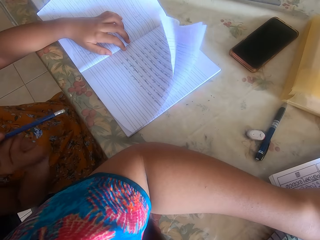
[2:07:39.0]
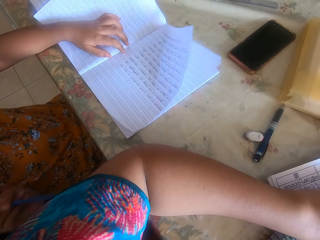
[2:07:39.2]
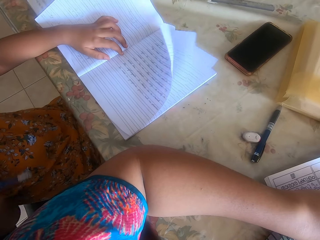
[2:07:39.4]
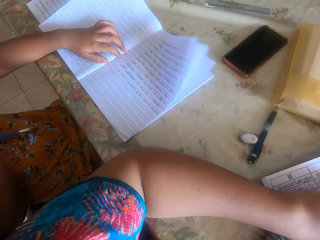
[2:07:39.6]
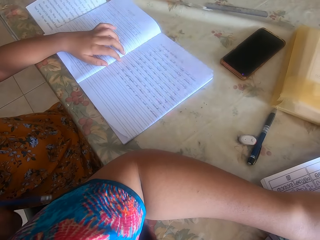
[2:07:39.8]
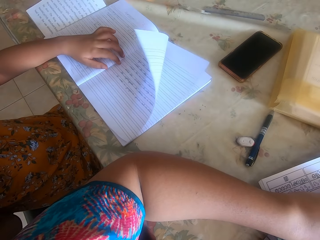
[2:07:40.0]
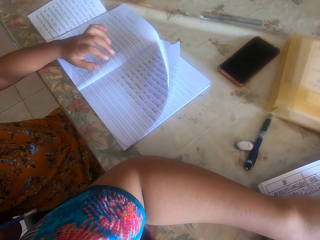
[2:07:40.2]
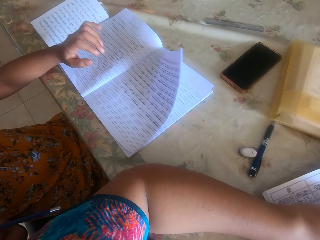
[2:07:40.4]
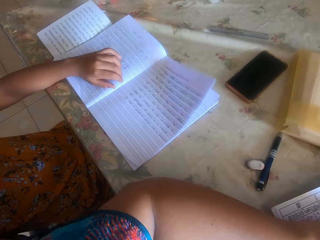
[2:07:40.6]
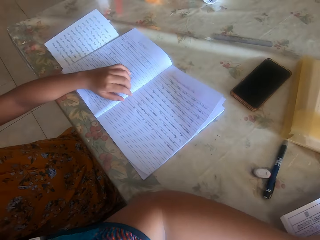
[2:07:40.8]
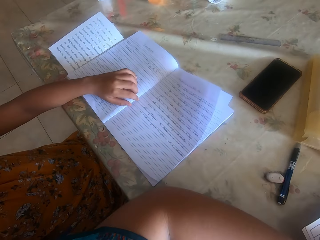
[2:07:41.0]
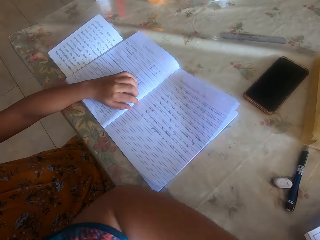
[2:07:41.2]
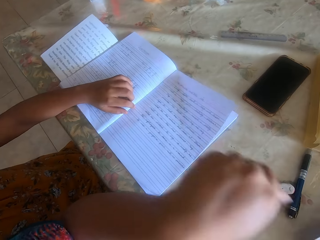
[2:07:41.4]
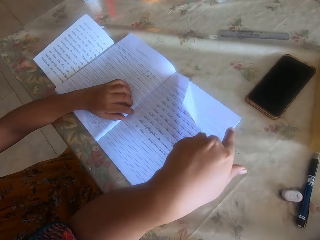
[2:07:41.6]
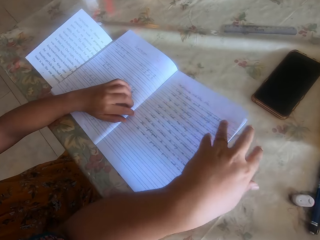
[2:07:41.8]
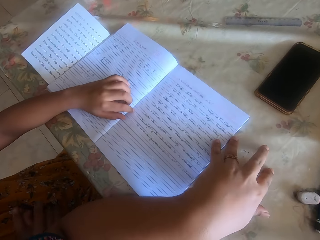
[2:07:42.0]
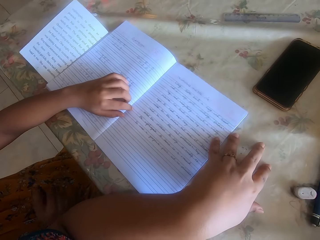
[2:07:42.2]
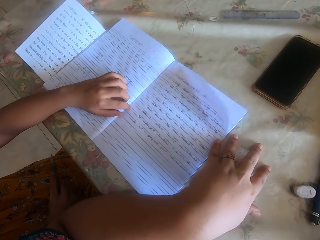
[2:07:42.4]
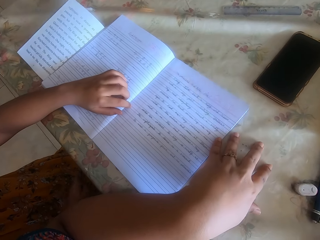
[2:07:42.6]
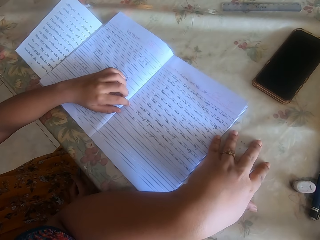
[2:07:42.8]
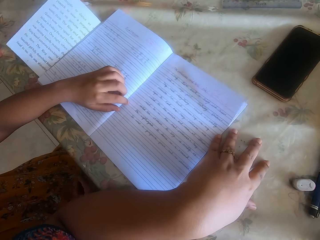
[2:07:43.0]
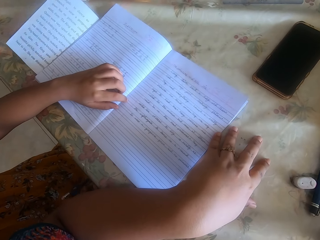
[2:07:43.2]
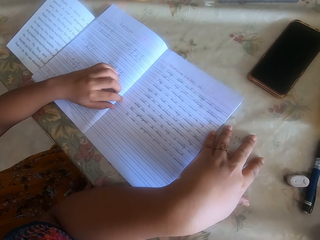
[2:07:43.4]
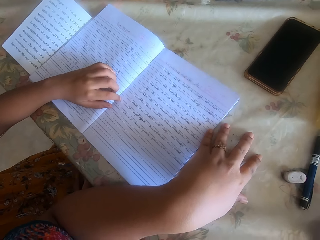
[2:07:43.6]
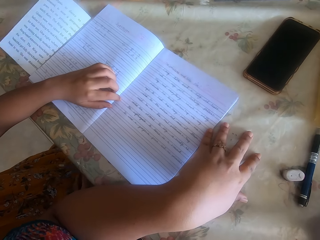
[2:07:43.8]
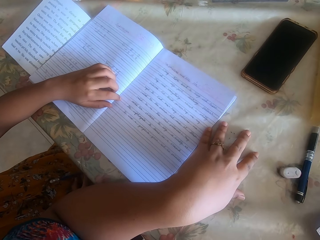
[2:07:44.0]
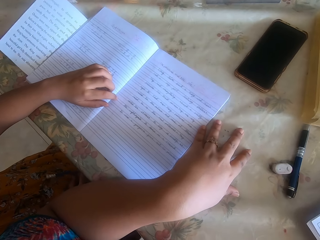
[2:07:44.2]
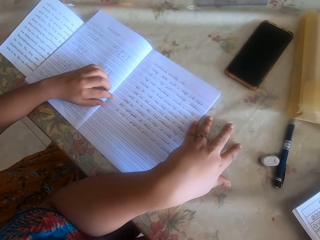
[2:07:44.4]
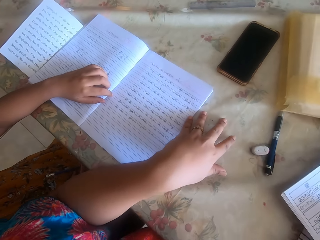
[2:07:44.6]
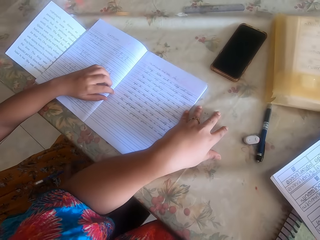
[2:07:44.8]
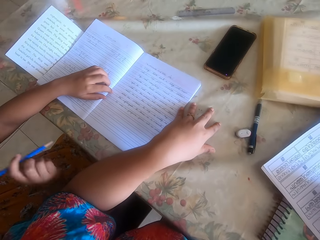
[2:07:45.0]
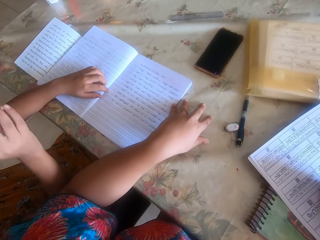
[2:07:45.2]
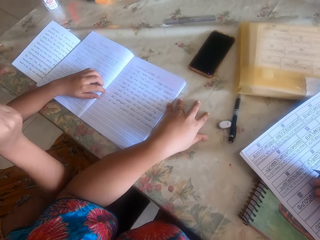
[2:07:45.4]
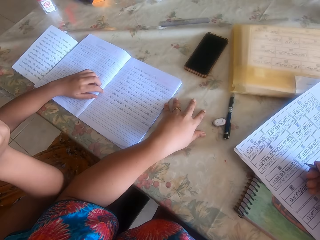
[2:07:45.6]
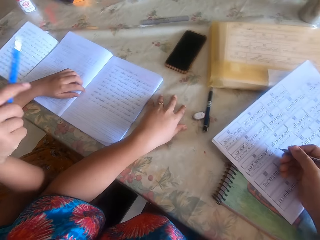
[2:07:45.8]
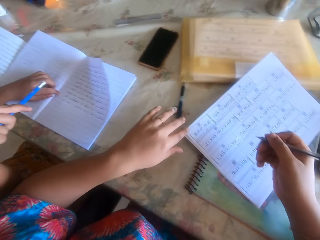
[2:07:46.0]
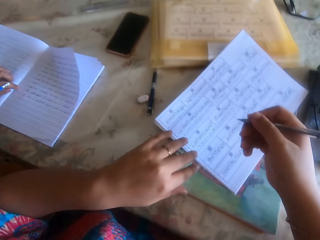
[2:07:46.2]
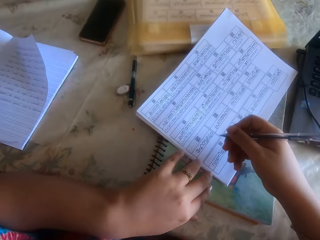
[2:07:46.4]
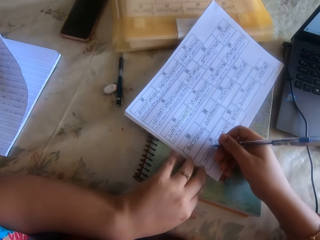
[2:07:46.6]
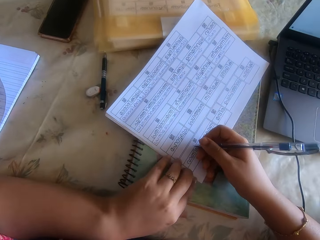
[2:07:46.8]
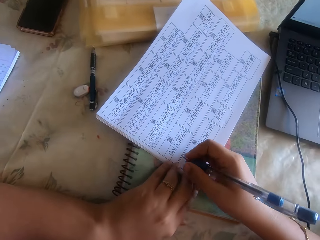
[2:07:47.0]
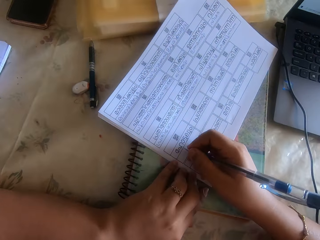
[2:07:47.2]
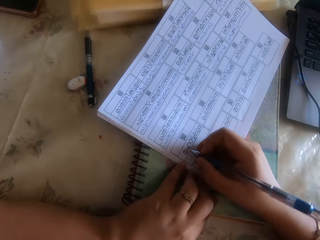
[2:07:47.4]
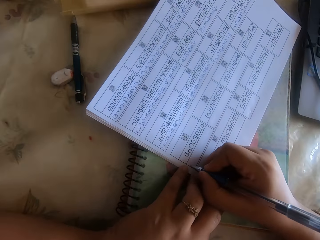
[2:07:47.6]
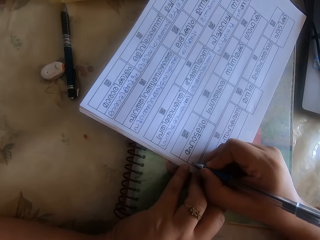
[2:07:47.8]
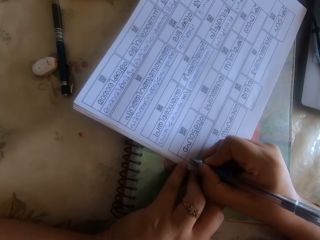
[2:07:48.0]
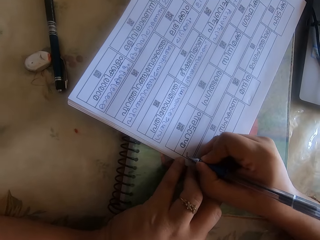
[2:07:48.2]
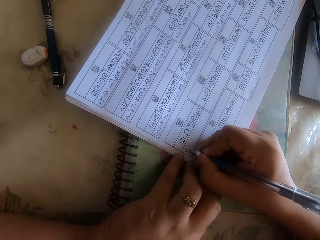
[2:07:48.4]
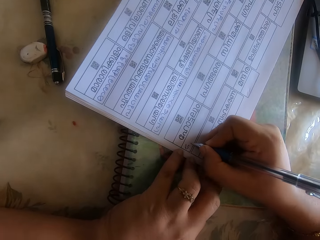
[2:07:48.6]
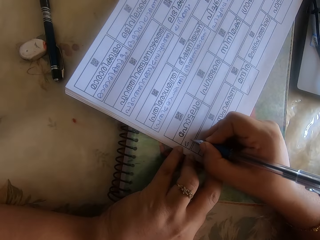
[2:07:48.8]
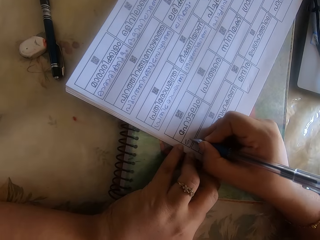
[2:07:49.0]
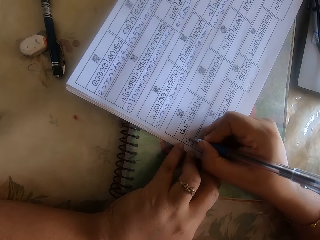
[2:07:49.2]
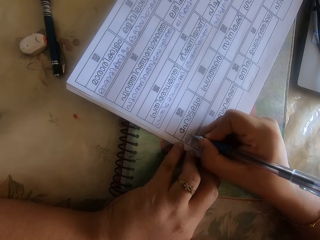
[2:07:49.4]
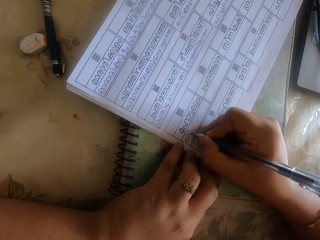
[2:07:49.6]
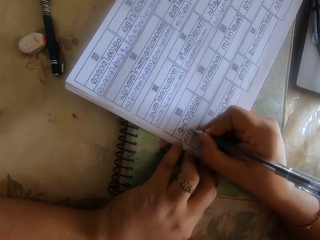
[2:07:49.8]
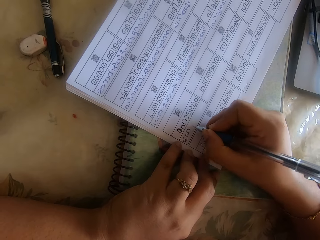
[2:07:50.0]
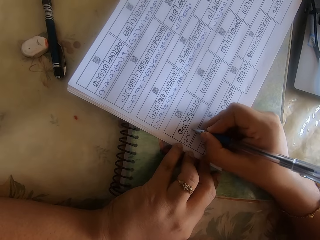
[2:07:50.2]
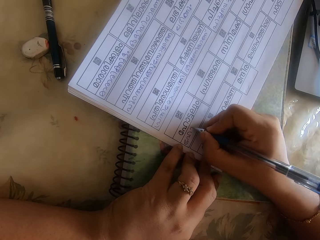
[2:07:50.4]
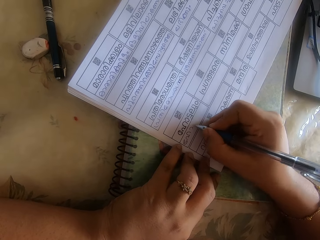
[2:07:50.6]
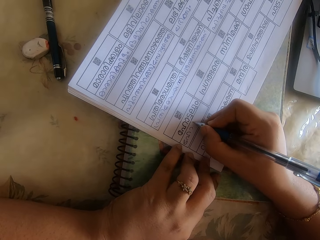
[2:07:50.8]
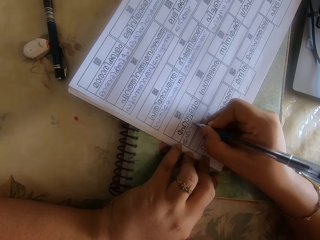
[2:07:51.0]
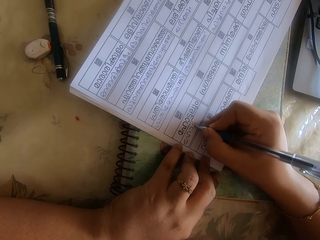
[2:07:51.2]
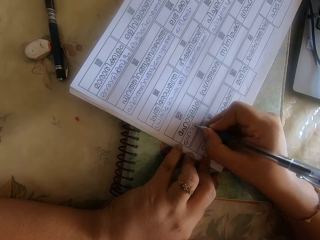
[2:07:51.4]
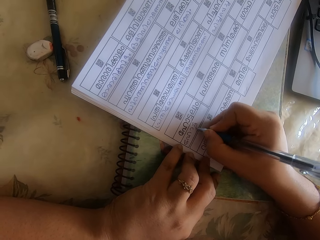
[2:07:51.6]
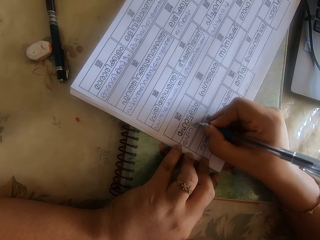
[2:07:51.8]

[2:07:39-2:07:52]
The baby talks to the camera wearer. The camera wearer touches the baby's book on the table with her left hand. She talks to the baby. The baby talks to the camera wearer. The camera wearer holds the sheet of paper on the table with her left hand. She writes on the sheet of paper with the pen in her right hand.

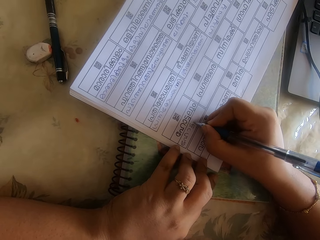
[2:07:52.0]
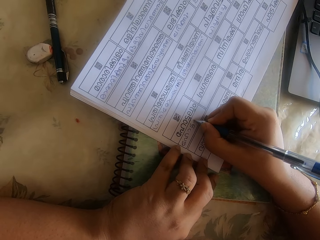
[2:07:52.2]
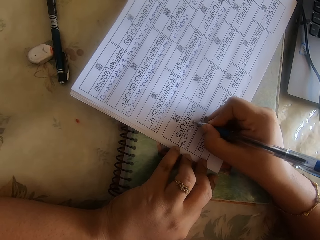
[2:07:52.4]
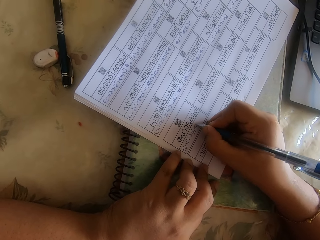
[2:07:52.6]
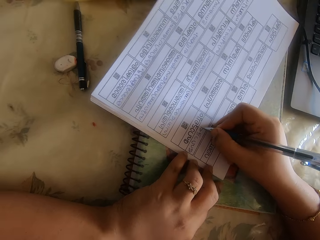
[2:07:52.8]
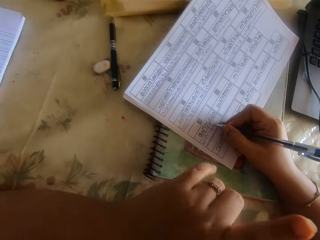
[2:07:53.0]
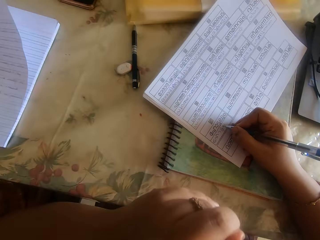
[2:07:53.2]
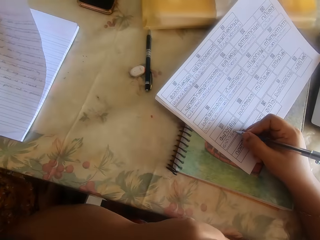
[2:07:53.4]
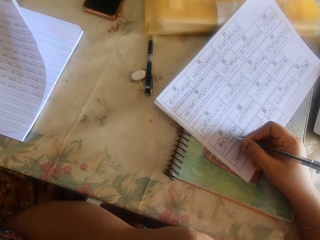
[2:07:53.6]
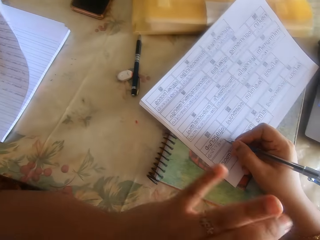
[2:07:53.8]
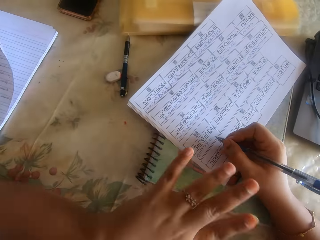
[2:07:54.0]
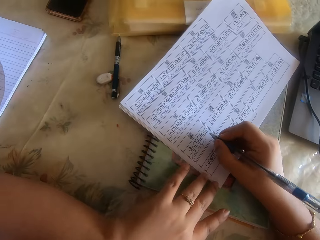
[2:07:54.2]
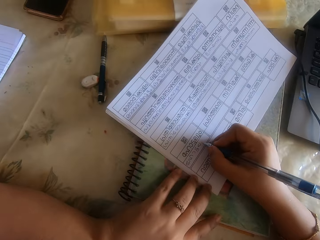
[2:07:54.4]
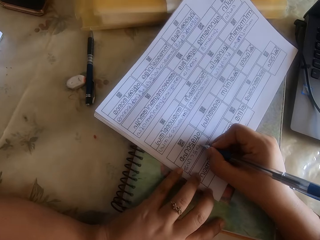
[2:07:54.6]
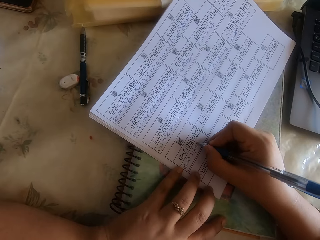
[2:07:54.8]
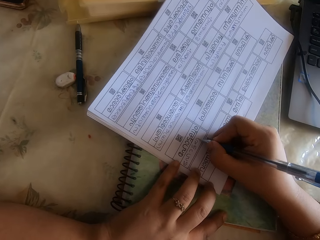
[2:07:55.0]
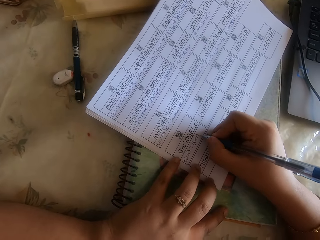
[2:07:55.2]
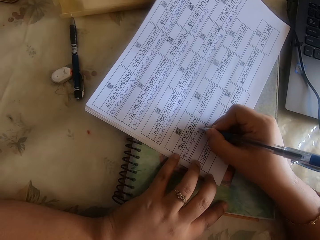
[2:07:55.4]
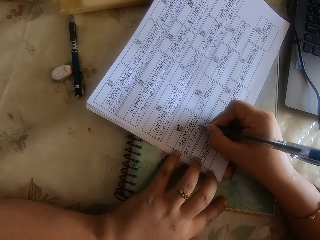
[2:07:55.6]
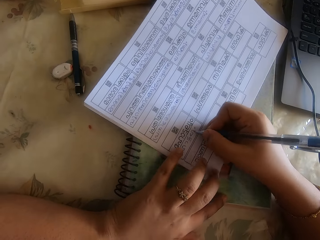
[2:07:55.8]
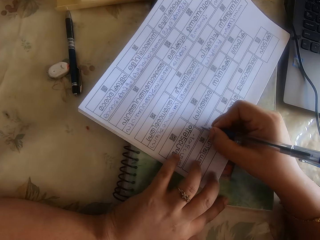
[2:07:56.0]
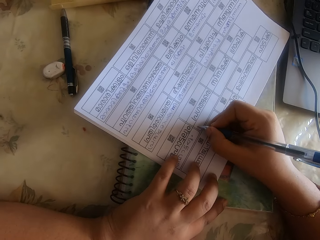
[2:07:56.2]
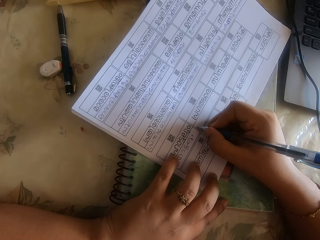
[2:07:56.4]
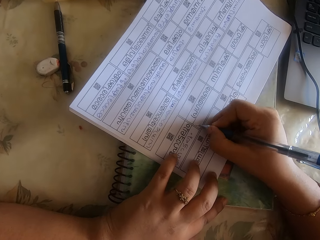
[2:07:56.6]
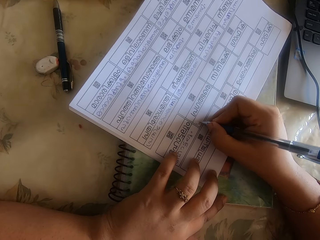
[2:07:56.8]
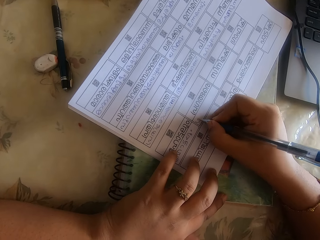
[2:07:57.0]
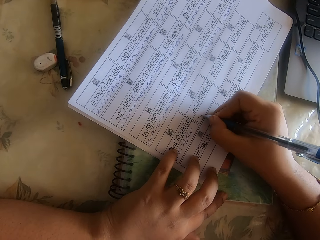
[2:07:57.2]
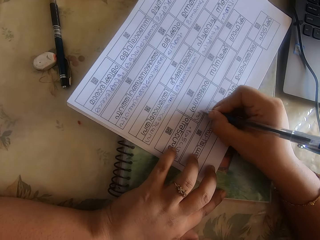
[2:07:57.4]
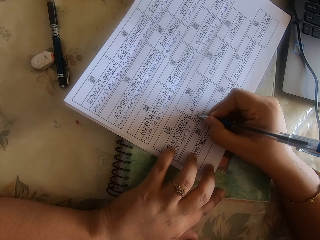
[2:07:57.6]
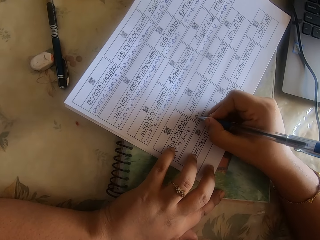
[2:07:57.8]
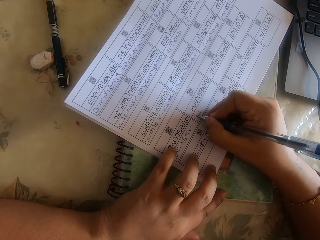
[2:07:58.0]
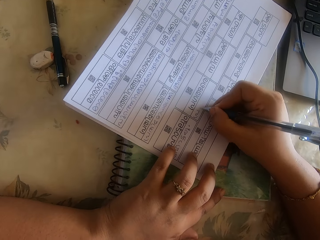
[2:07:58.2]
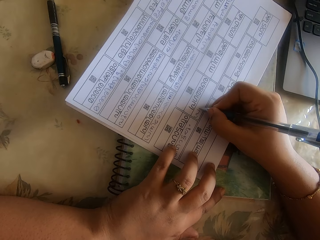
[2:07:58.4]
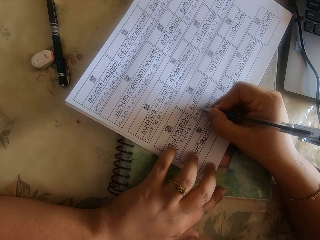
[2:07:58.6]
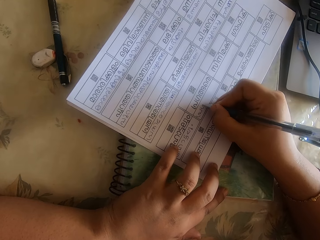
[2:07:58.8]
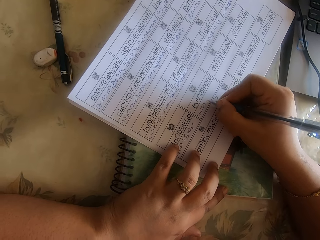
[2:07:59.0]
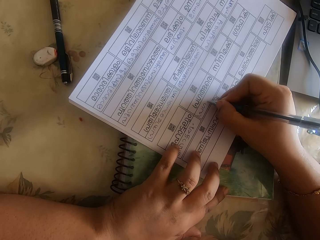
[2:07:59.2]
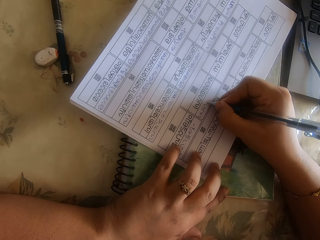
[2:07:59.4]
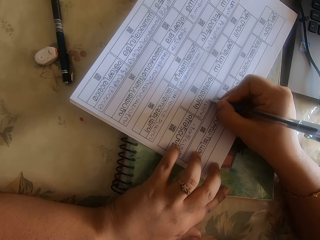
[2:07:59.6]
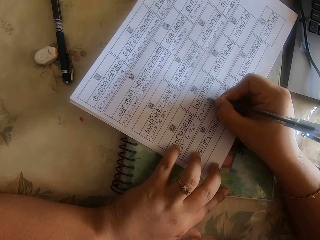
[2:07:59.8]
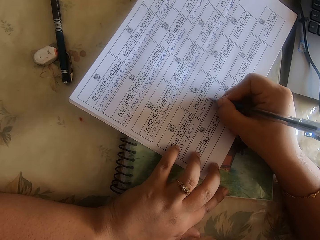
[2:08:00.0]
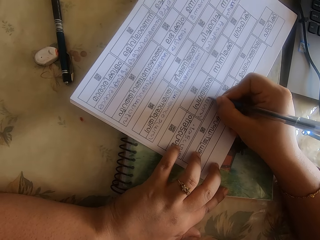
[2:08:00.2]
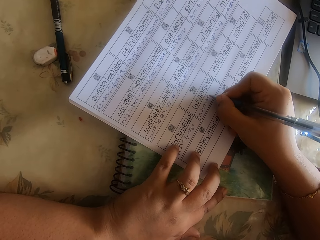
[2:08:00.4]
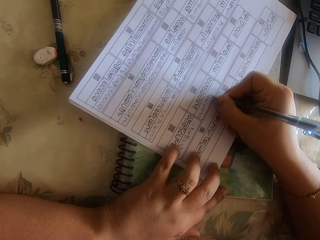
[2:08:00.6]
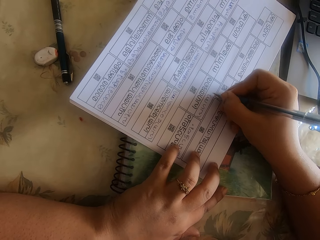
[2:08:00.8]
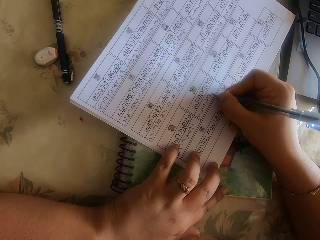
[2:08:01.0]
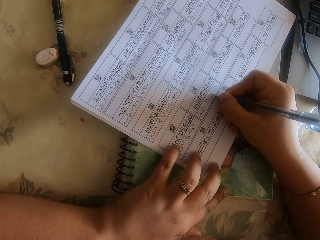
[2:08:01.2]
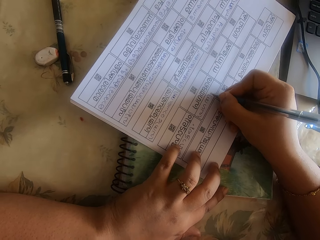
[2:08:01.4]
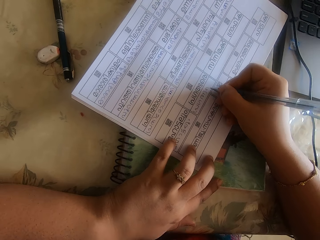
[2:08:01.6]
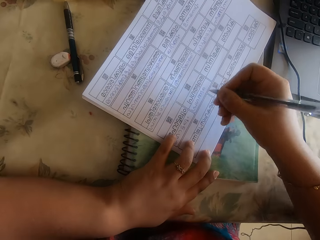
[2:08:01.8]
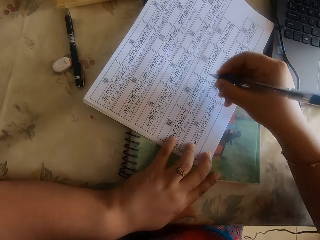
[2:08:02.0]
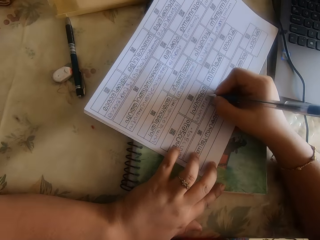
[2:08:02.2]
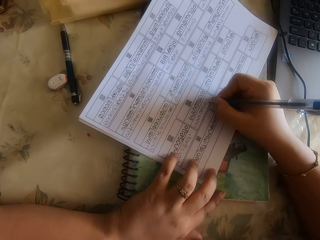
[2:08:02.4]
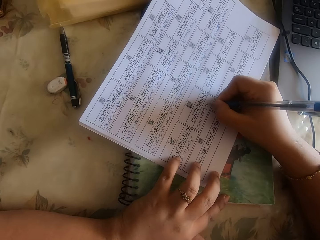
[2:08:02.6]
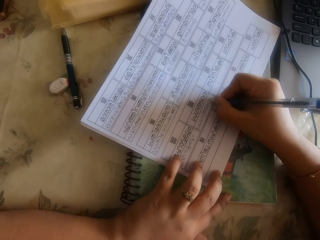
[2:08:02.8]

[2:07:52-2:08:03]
The camera wearer pokes her nose with her left hand. She raises her hand. She holds the sheet of paper on the table with her left hand. She writes on the sheet of paper with the pen in her right hand.
